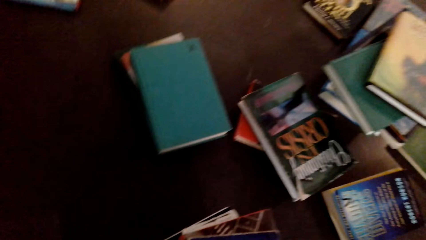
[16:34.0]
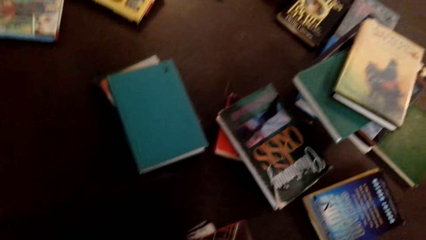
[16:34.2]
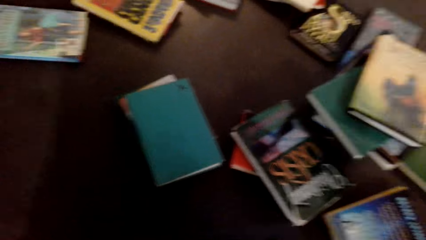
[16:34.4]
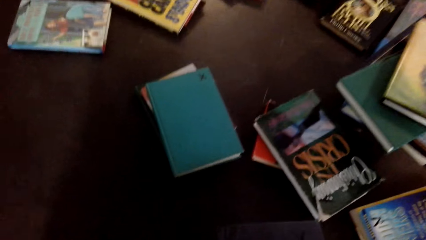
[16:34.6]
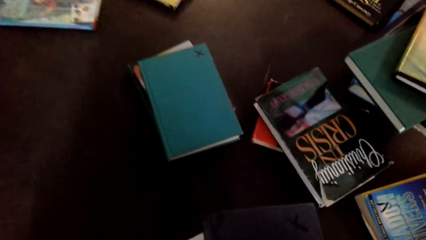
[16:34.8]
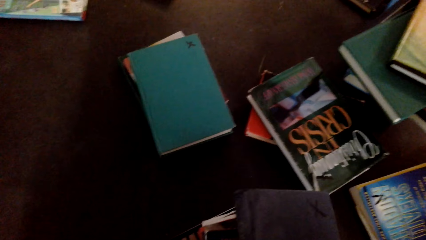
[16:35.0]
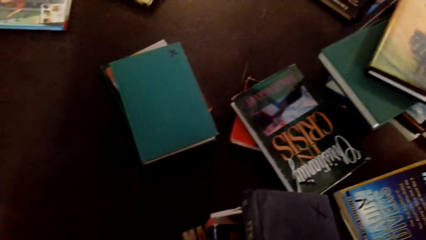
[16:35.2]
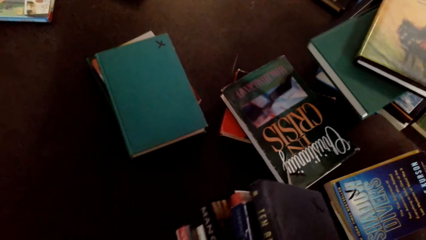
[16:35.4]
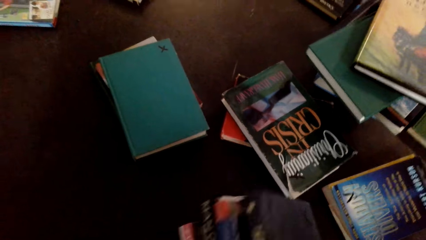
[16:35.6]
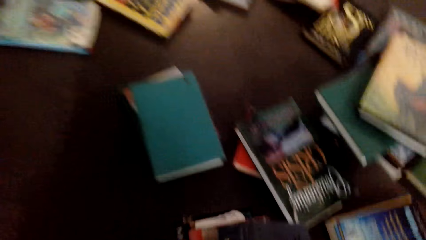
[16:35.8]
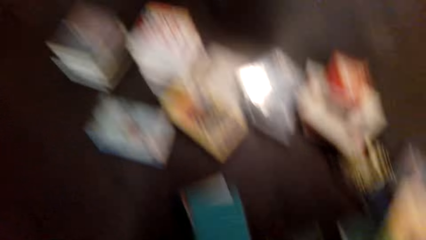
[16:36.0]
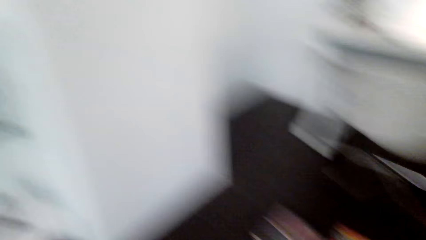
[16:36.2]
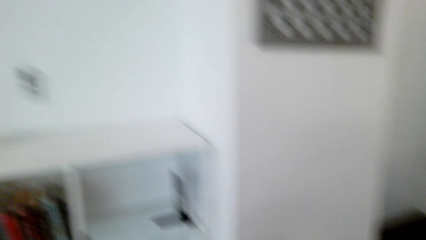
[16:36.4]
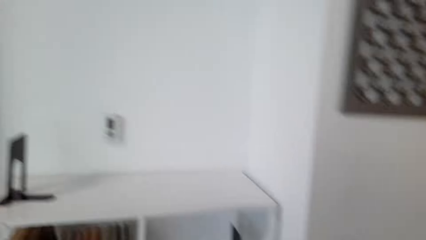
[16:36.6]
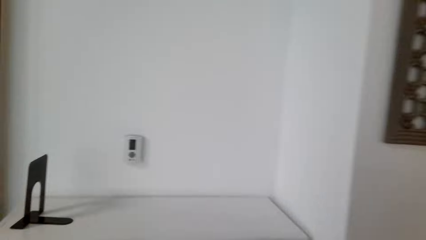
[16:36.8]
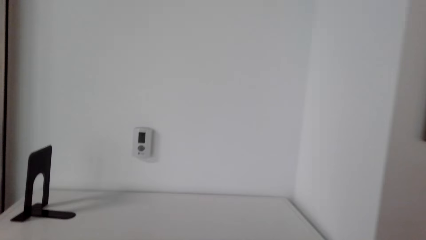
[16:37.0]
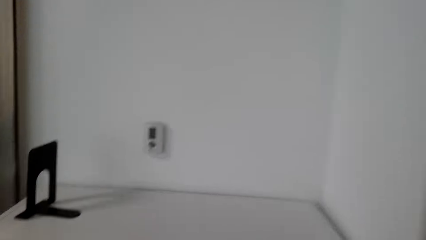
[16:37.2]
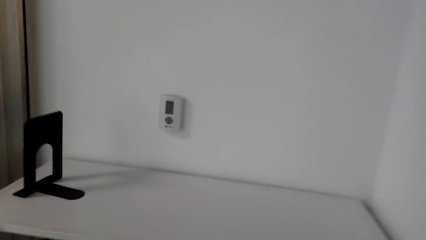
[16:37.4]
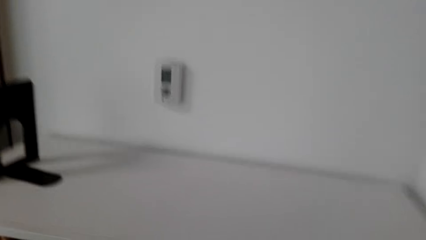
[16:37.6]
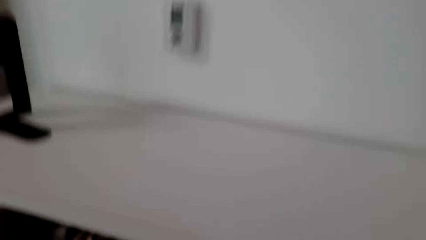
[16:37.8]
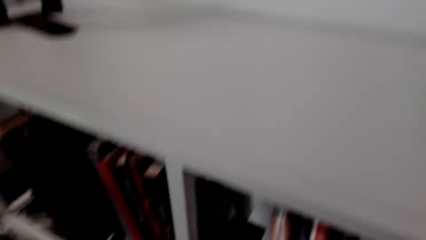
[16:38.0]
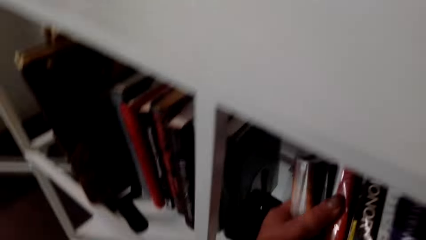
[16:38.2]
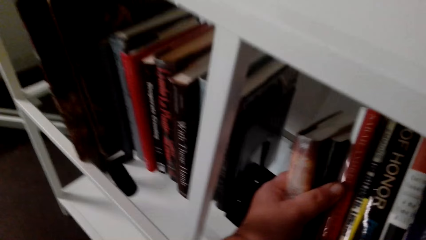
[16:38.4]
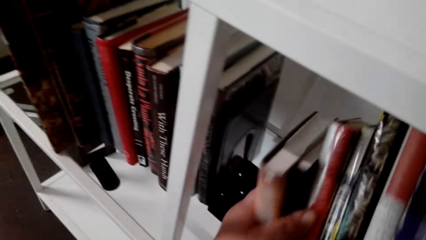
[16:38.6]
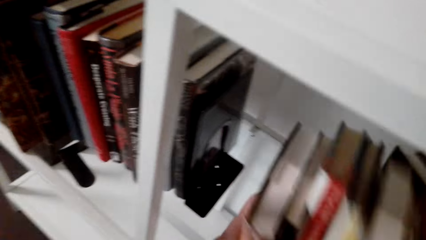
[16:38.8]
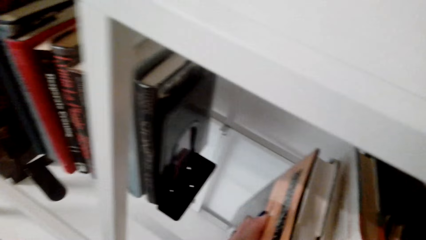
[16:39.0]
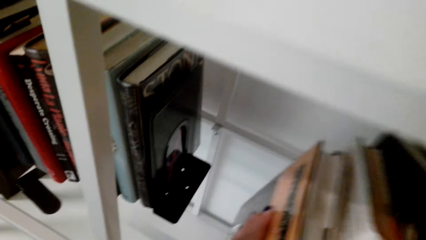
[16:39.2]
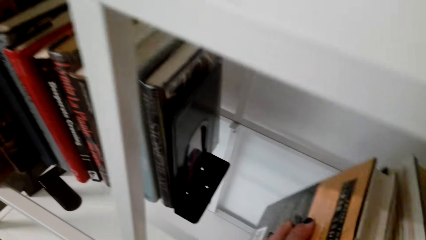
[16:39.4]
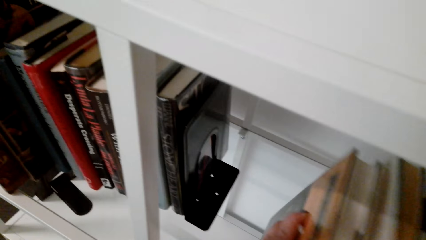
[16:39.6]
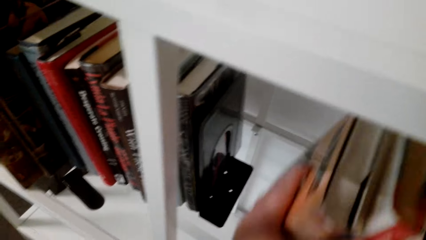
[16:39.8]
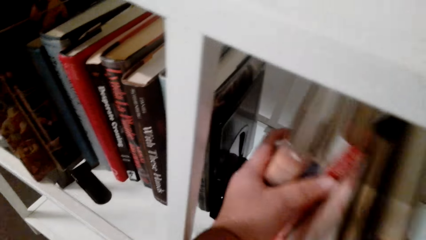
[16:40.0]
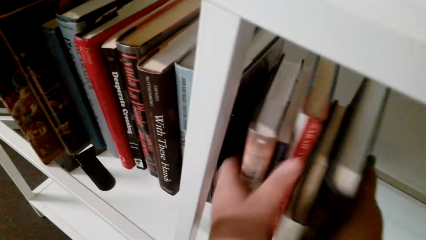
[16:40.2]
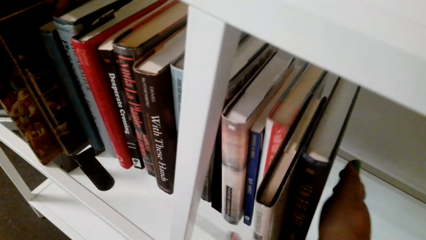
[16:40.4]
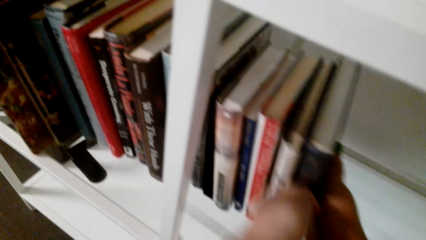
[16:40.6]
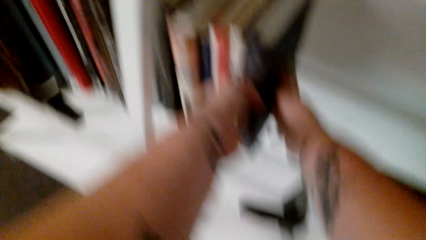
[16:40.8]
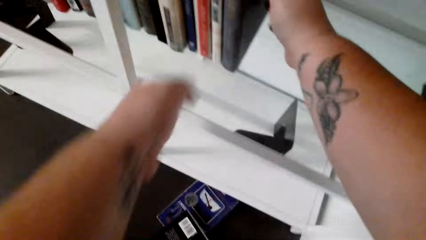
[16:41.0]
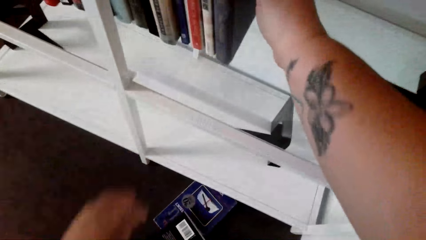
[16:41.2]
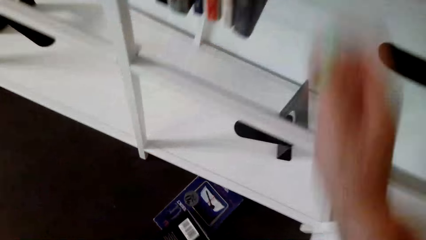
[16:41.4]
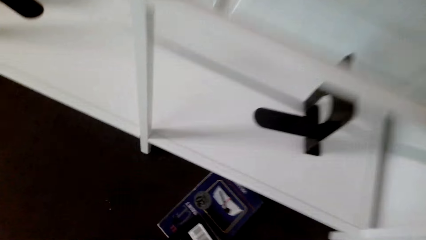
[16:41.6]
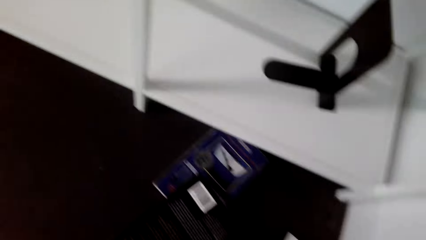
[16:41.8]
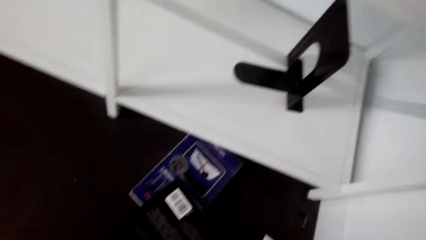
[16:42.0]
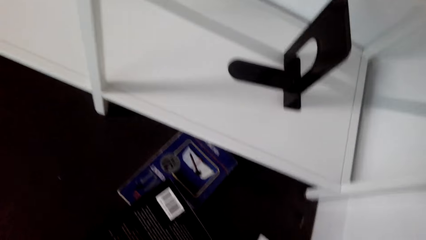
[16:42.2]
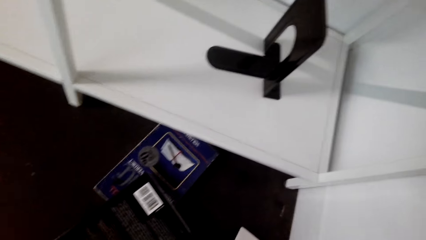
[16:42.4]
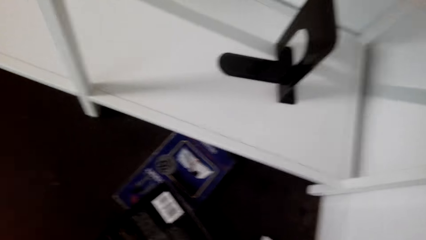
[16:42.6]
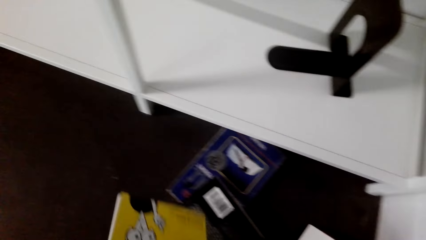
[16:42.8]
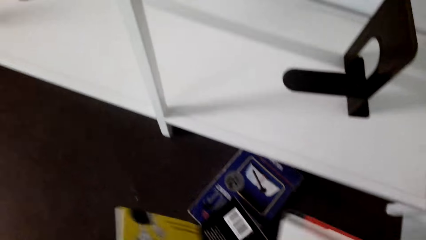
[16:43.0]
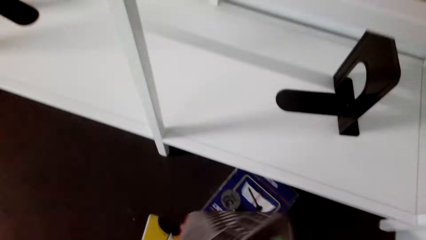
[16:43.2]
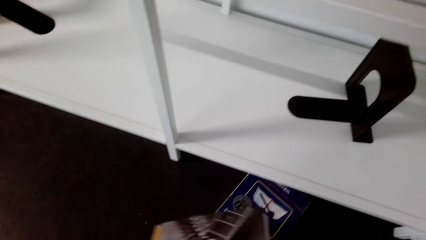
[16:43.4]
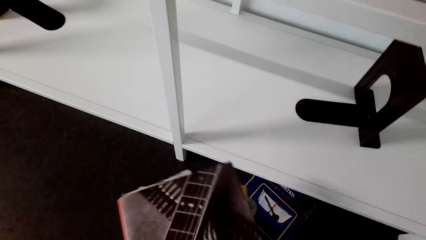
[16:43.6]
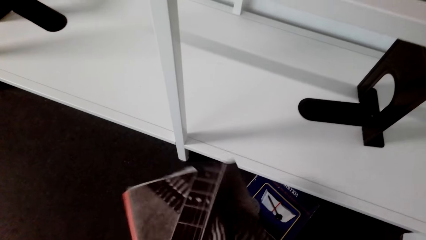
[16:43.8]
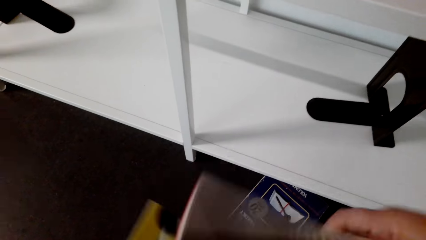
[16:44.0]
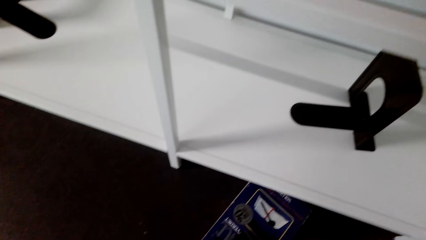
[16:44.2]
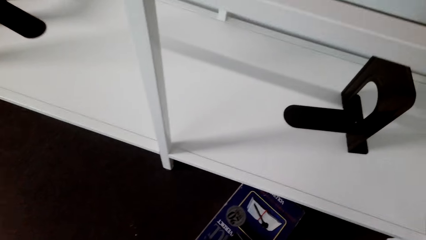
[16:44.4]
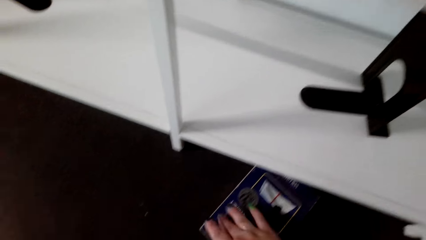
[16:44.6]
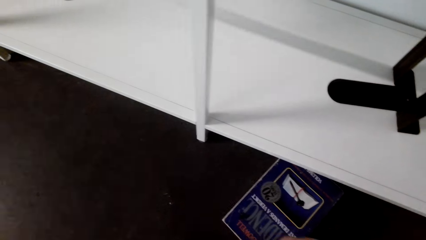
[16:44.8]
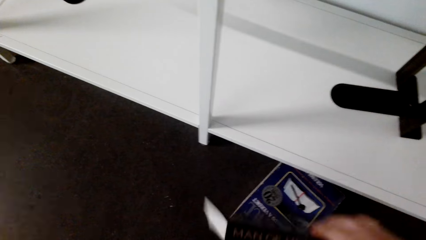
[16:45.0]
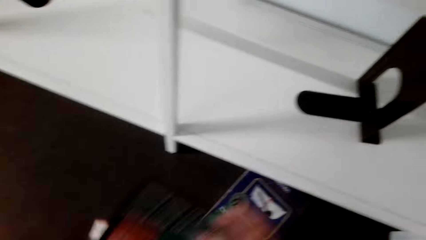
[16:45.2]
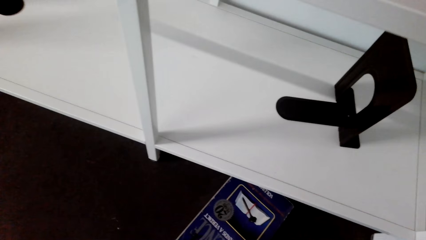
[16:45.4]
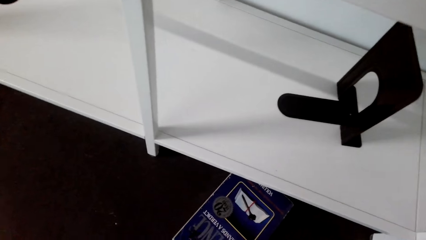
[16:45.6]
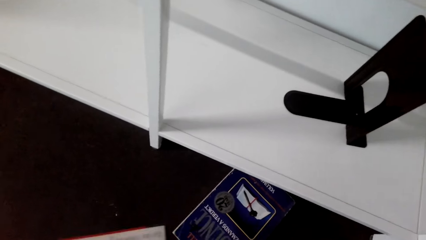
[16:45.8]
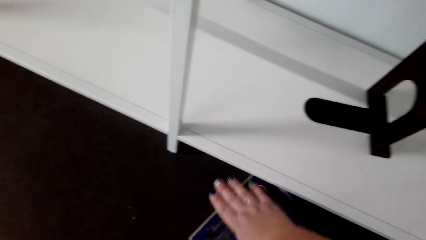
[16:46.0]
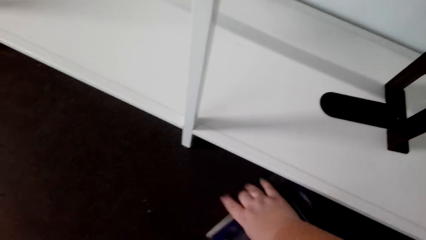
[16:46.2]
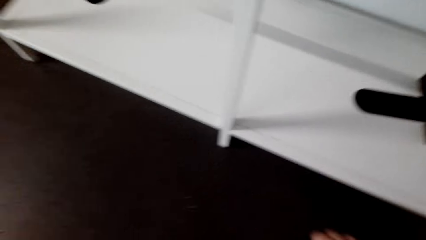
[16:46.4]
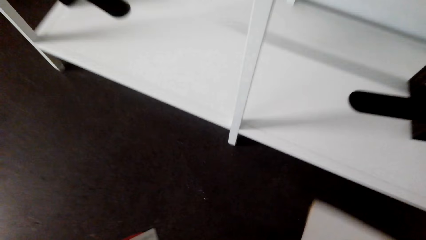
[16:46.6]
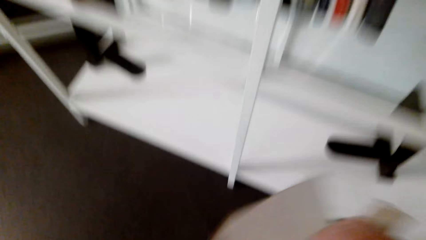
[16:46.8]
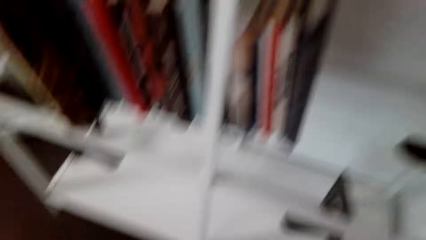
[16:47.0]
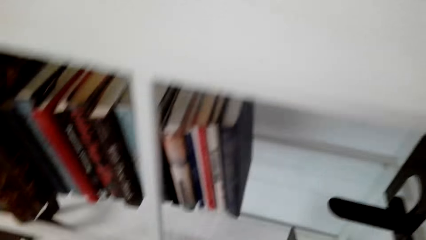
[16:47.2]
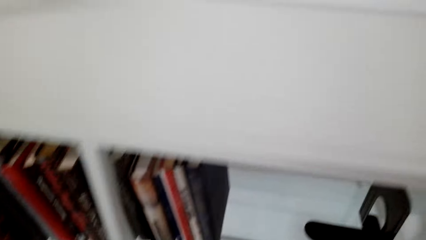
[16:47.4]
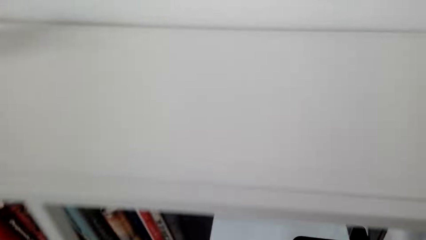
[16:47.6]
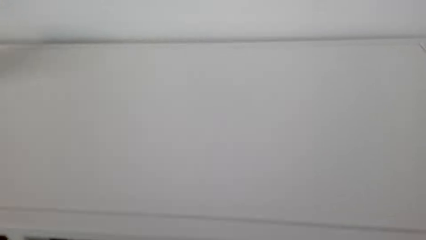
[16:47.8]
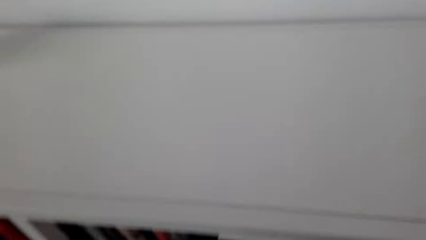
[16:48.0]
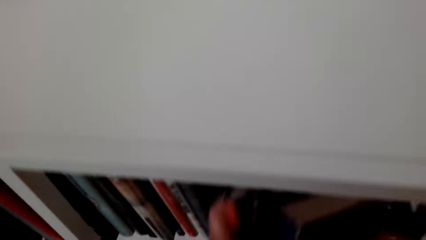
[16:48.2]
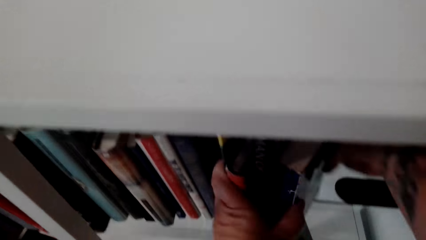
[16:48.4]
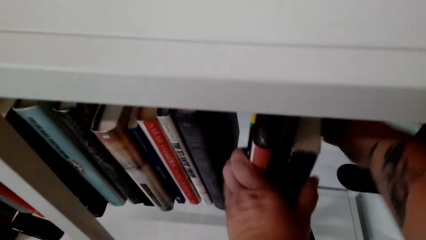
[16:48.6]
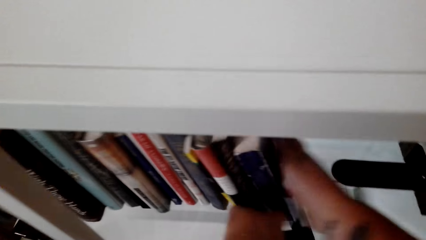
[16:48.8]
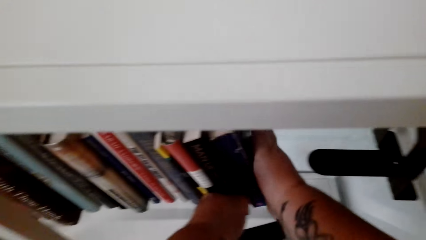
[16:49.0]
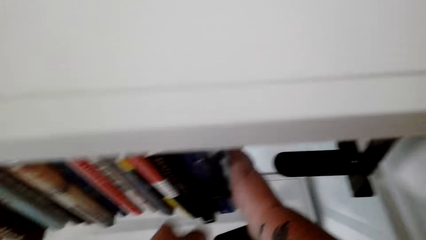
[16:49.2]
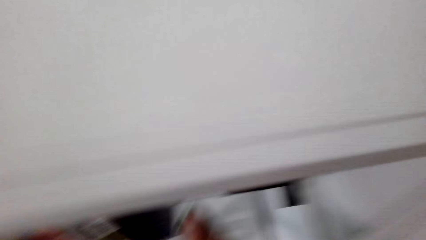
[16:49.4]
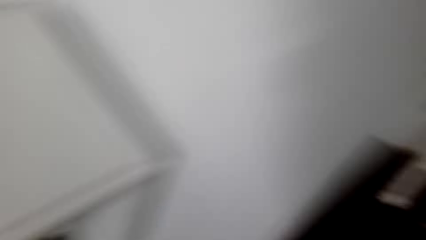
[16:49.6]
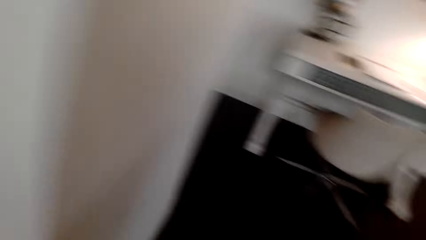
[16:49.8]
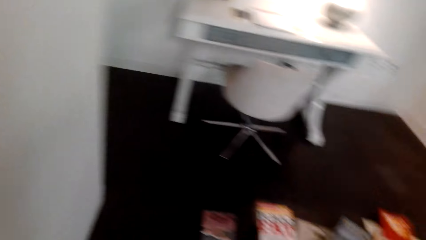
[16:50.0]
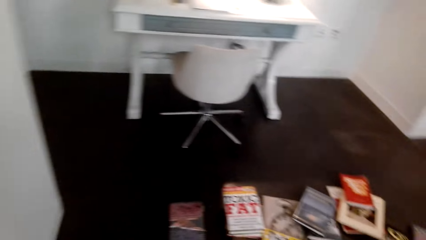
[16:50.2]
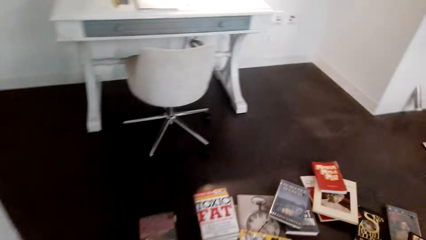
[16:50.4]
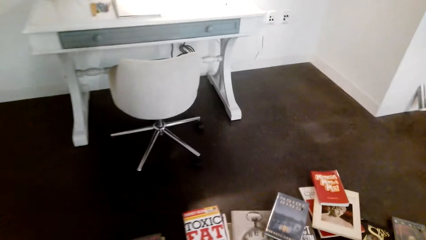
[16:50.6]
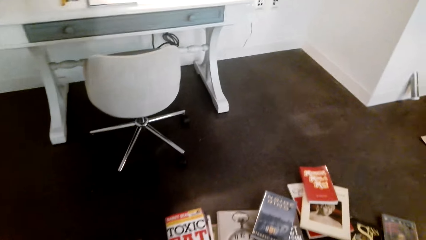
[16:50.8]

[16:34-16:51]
The camera wearer walks towards the cabinet. They arrange the books in the shelf. They place the books in the cabinet. They collect the books from the floor. They place the books in the cabinet.
